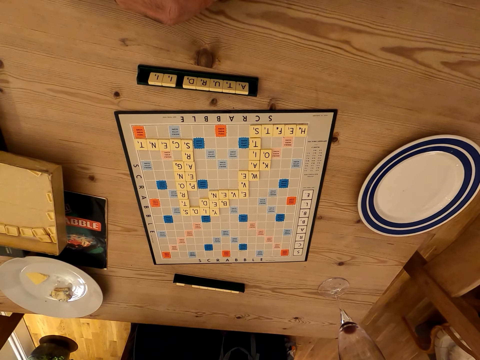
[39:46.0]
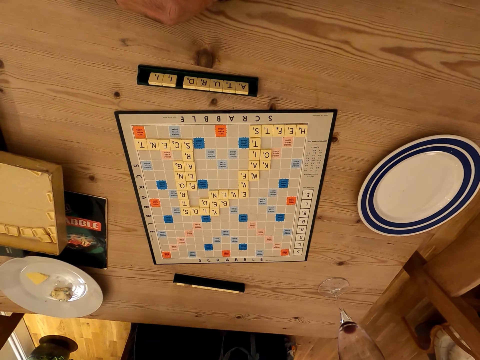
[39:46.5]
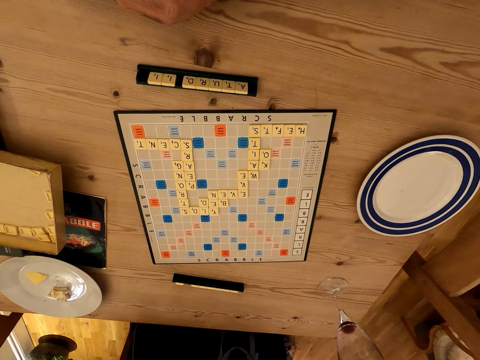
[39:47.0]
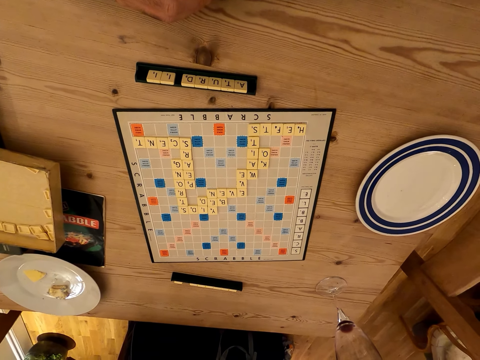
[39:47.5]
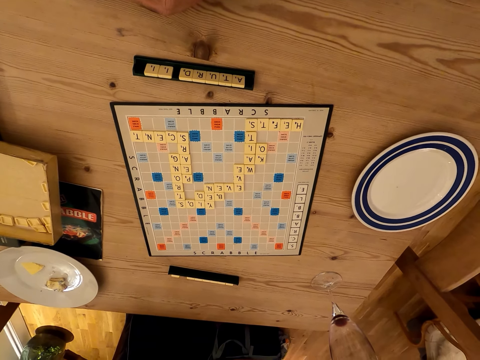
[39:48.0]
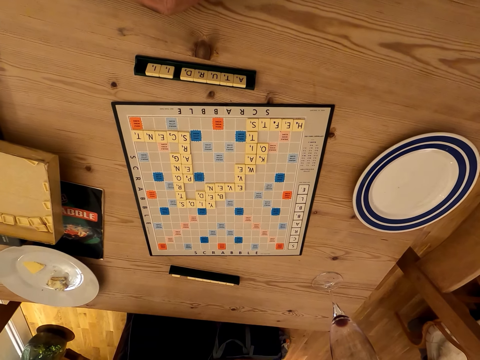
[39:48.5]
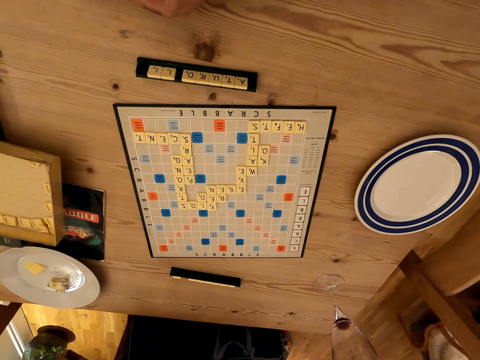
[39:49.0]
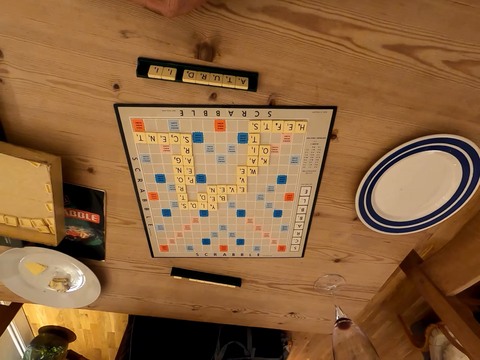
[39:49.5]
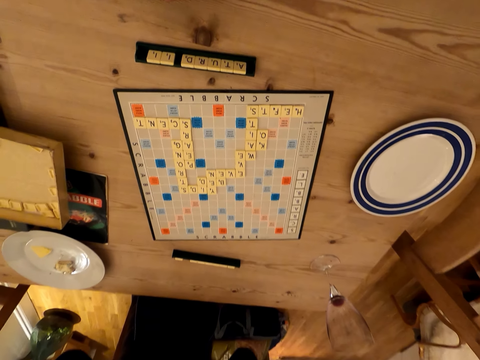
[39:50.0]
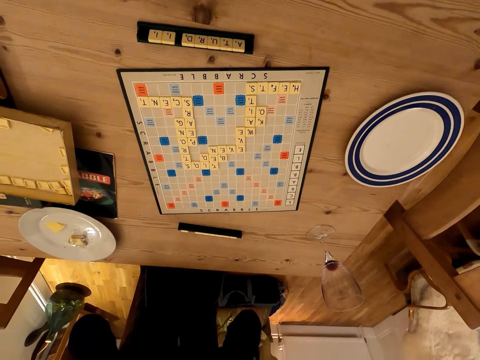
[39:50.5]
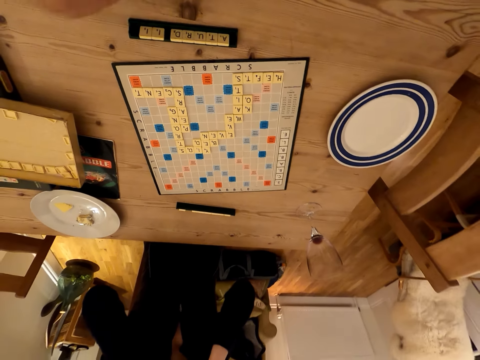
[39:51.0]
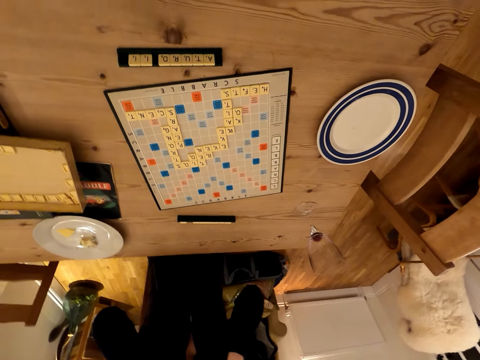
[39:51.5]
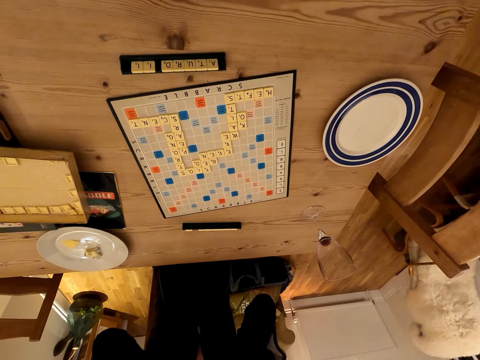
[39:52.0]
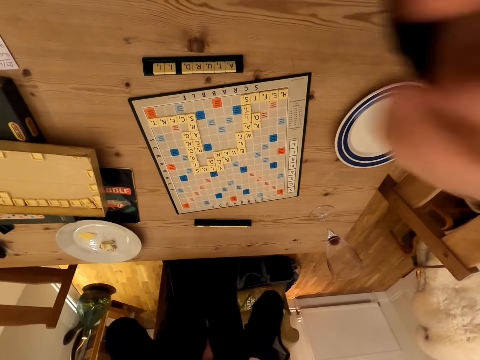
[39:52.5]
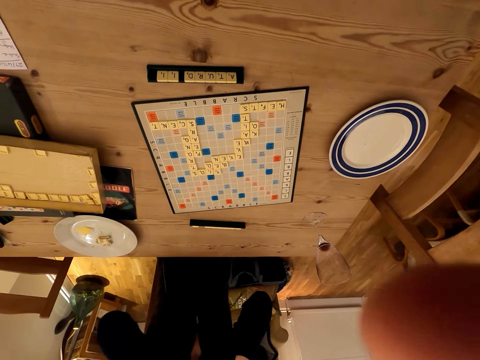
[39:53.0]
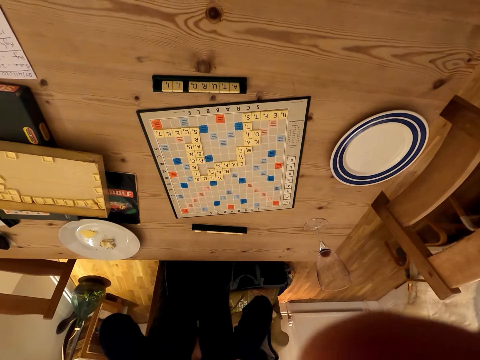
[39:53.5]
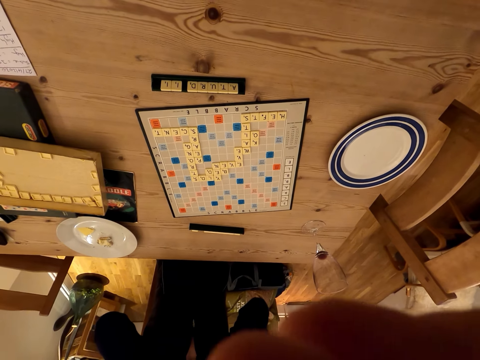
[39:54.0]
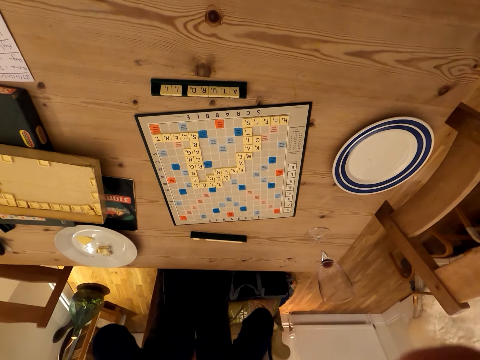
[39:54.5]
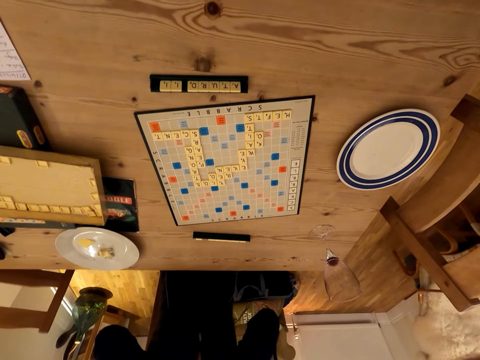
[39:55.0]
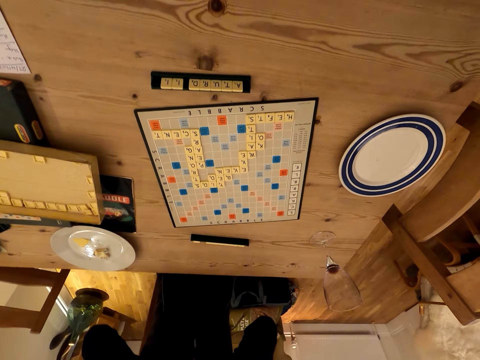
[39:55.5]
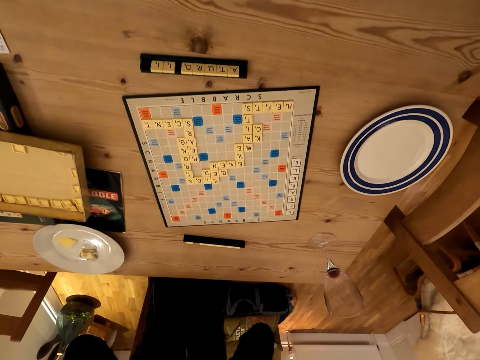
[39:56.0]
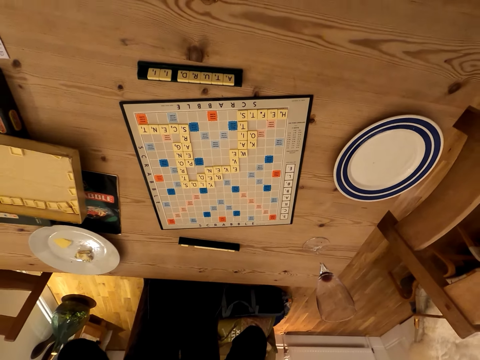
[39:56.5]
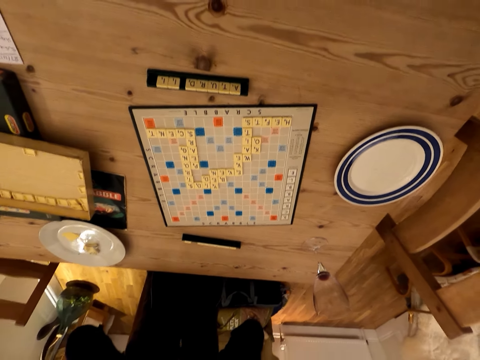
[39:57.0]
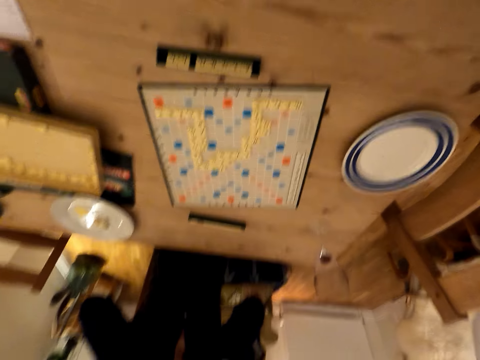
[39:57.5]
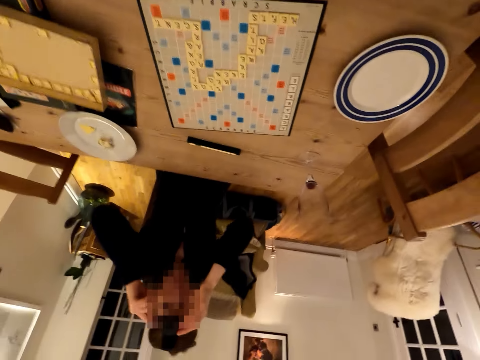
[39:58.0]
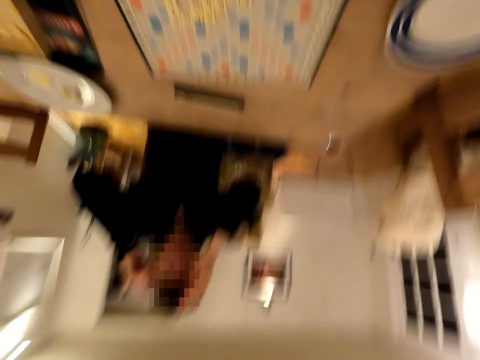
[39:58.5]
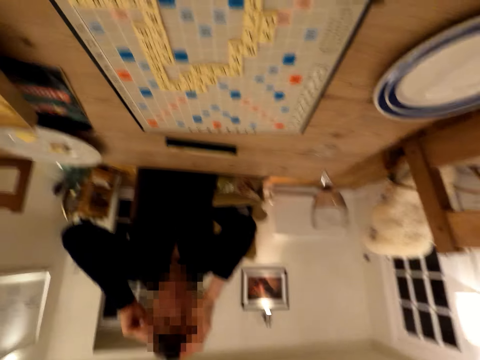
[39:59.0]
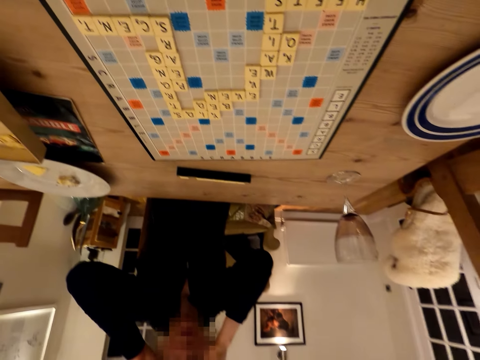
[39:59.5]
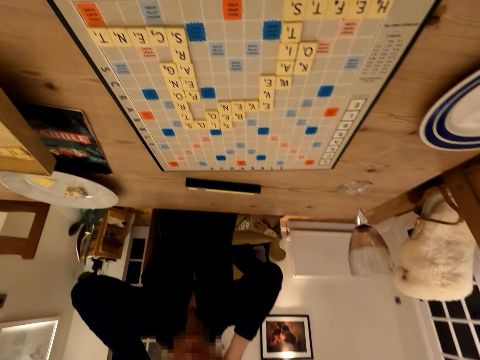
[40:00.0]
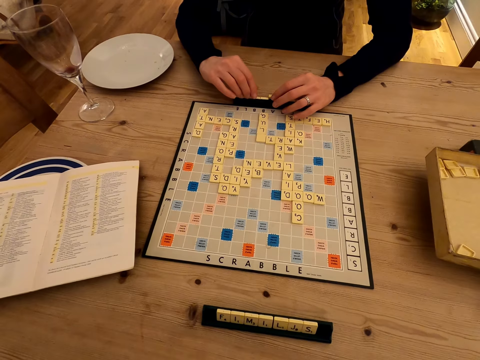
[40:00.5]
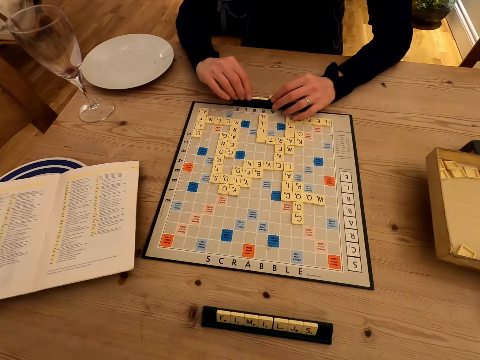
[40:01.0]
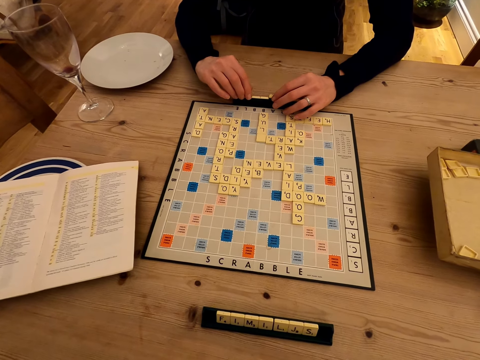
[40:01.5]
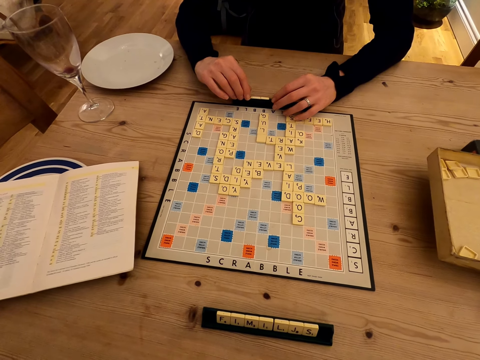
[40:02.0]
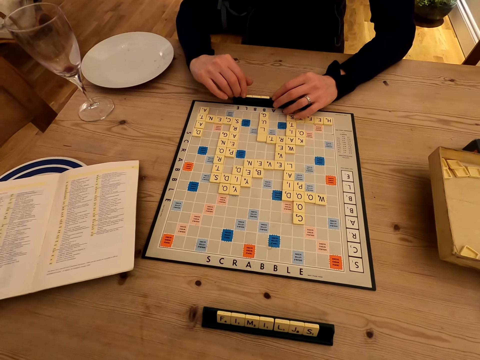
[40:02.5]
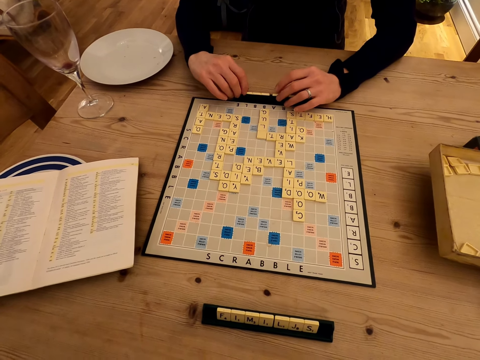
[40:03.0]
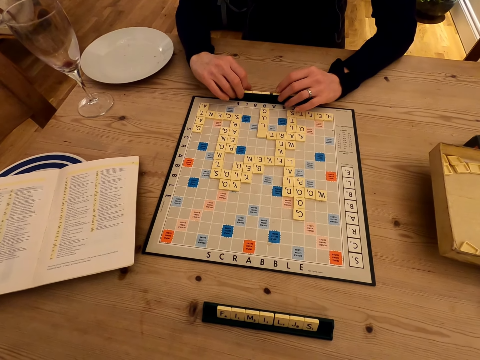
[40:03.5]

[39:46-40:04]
The camera wearer looks around the room and adjusts the camera. A person adjusts the camera and touches the head. The person arranges the tiles in the case and moves the tiles on the scrabble tile holder.

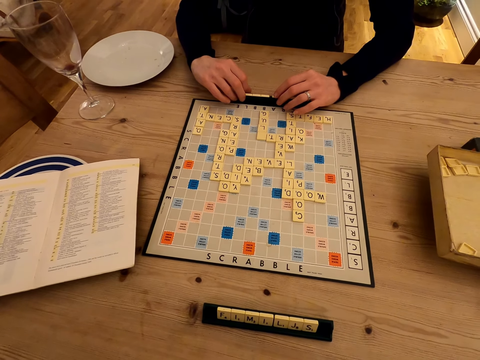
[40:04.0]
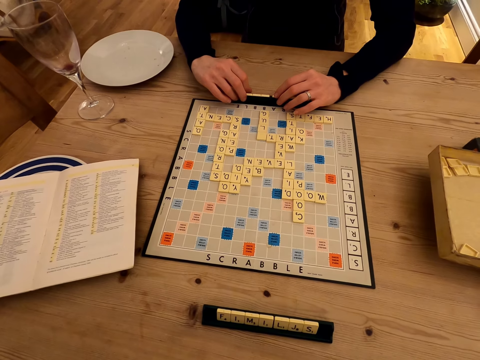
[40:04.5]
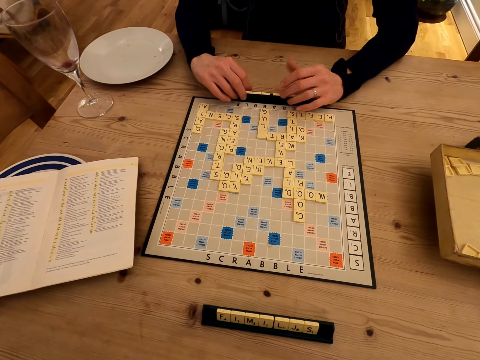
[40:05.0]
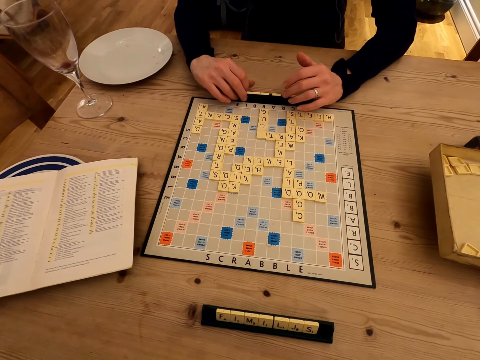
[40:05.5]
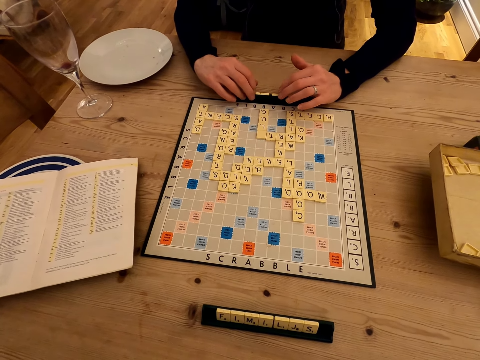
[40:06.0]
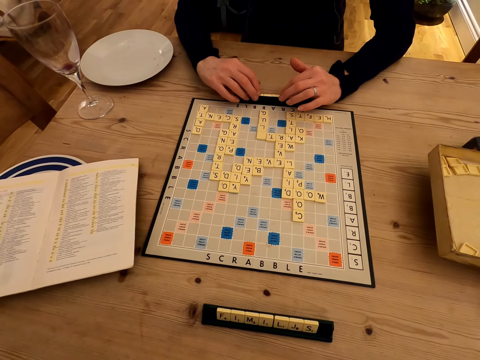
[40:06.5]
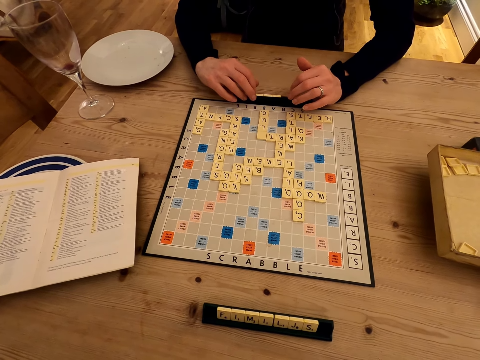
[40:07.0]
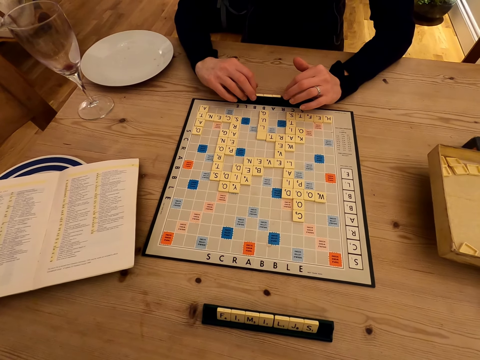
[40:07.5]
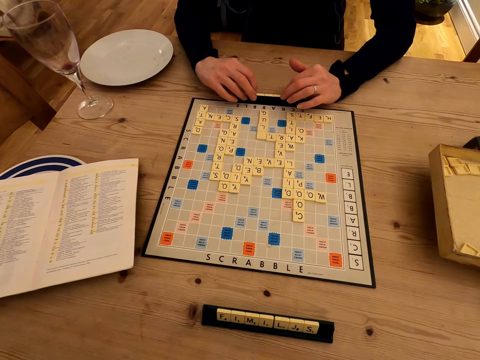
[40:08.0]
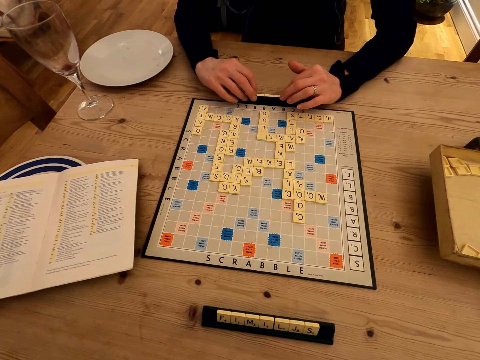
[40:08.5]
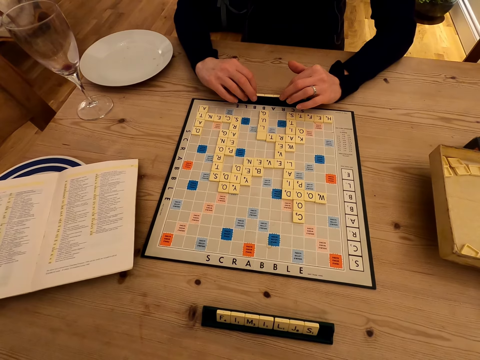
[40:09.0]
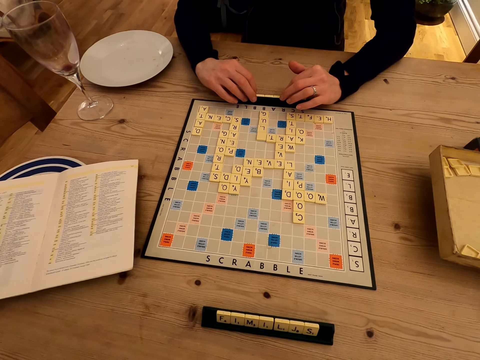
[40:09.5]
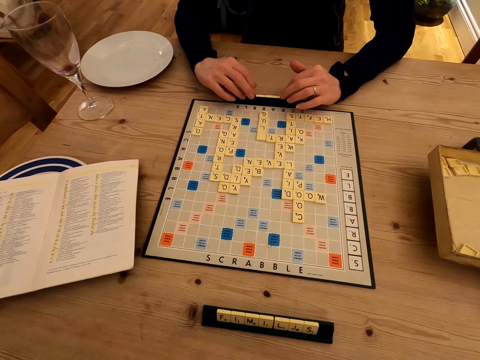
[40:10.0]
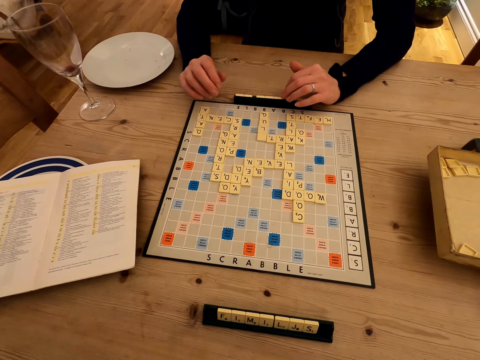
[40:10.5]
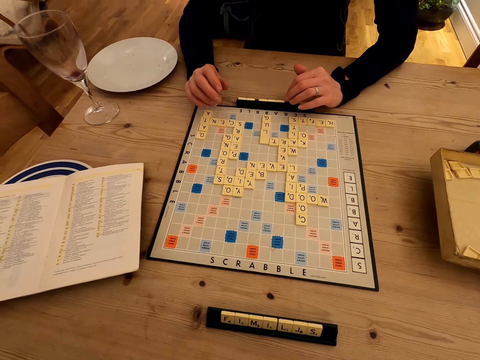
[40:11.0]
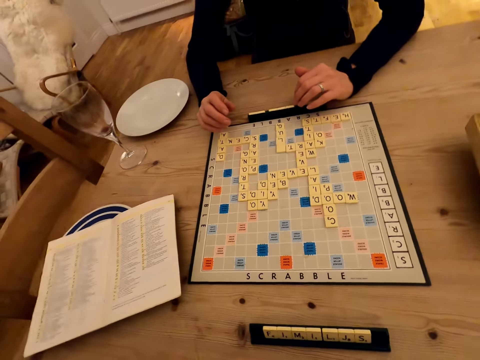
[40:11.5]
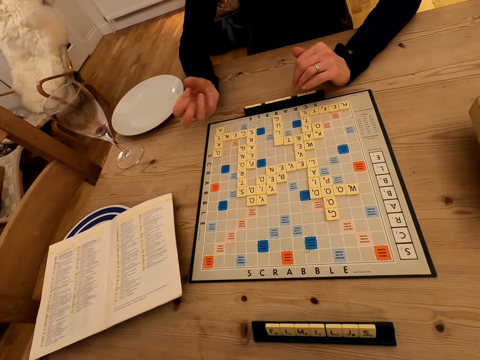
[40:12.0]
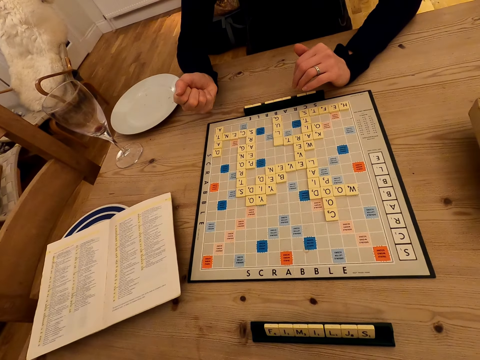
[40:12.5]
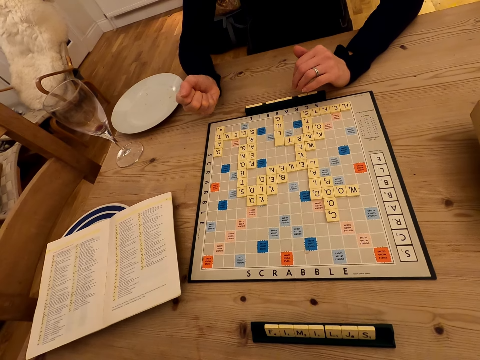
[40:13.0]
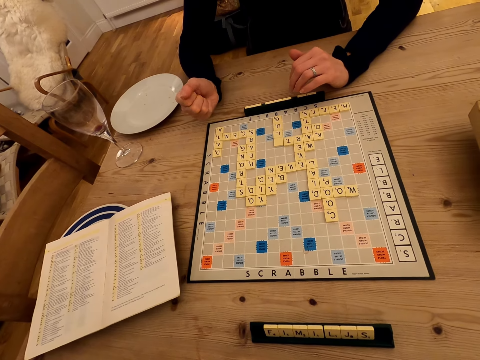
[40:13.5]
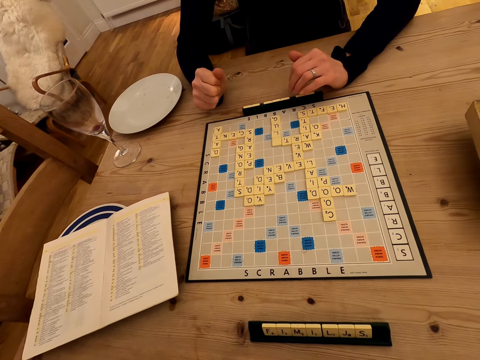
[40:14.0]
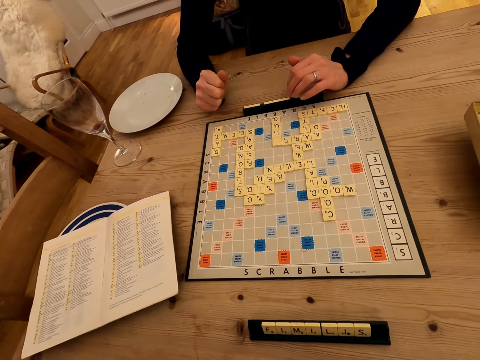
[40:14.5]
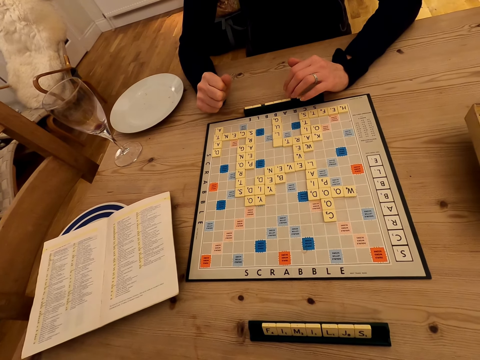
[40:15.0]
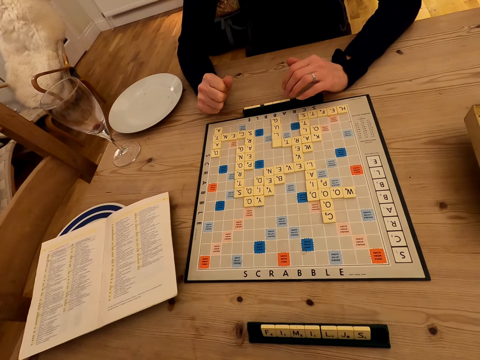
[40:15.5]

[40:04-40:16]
The camera wearer looks at the scrabble board. A person moves the tiles on the scrabble tile holder. The person folds the fingers. The camera wearer looks at the scrabble board.
